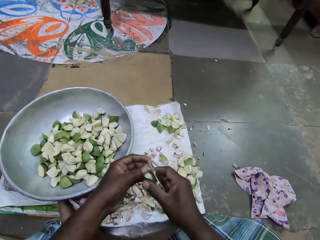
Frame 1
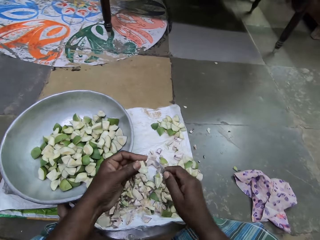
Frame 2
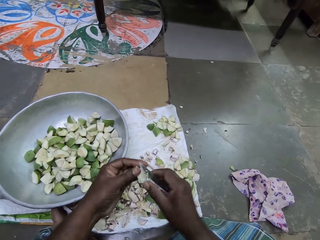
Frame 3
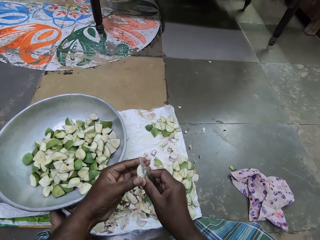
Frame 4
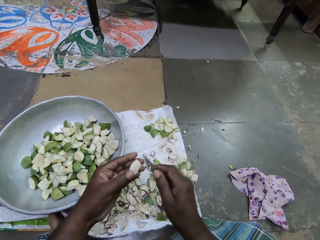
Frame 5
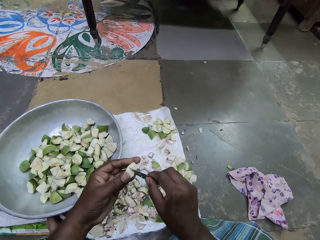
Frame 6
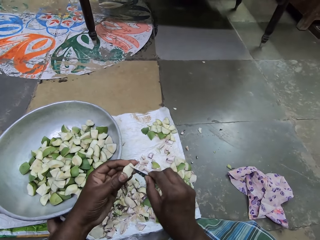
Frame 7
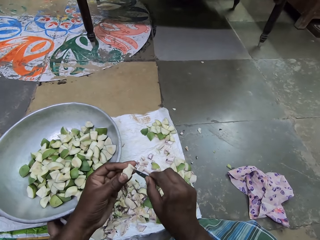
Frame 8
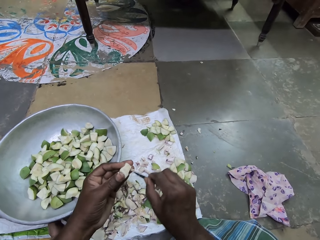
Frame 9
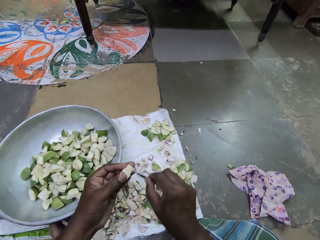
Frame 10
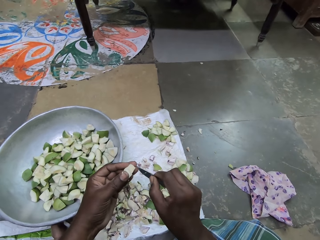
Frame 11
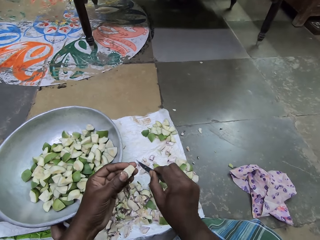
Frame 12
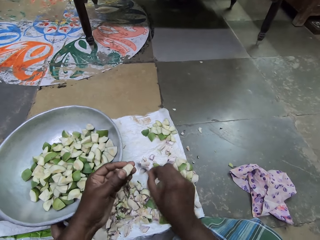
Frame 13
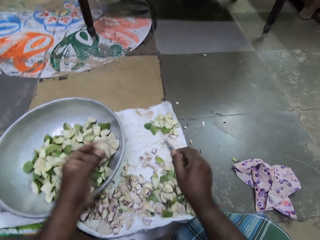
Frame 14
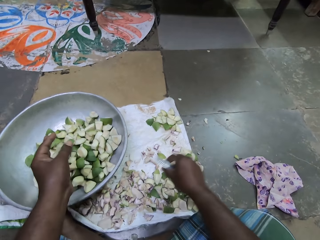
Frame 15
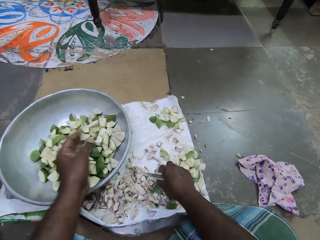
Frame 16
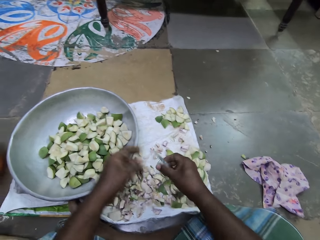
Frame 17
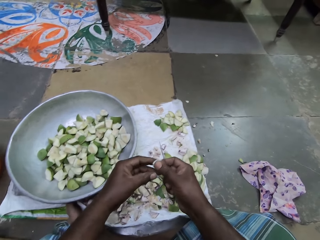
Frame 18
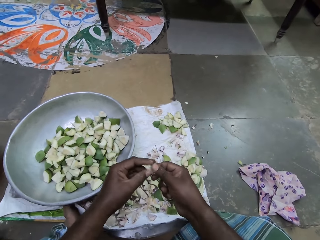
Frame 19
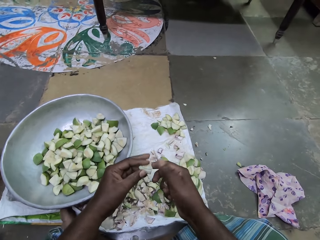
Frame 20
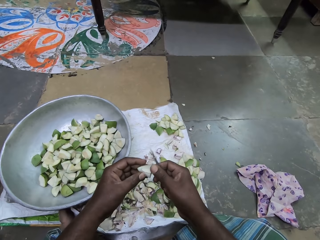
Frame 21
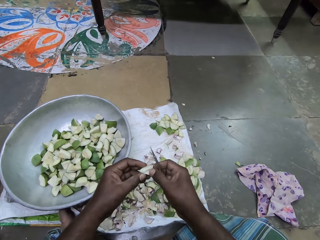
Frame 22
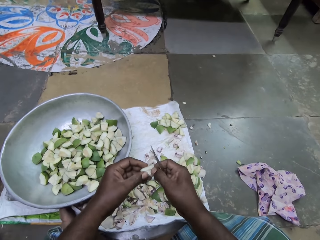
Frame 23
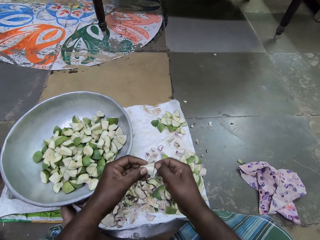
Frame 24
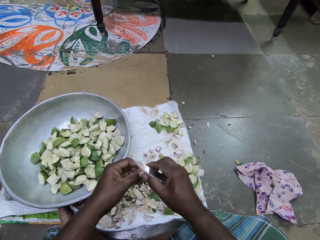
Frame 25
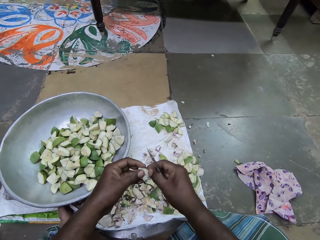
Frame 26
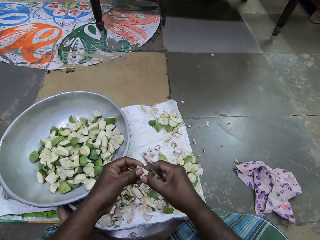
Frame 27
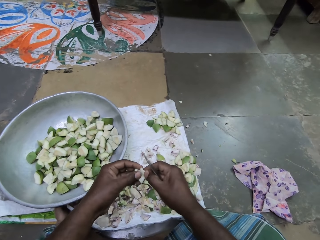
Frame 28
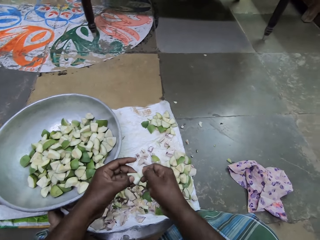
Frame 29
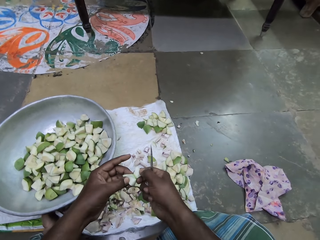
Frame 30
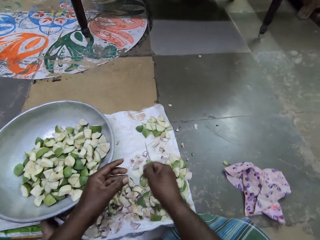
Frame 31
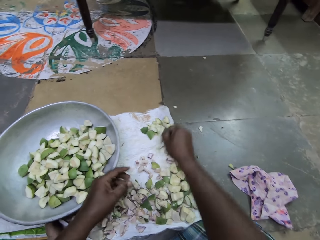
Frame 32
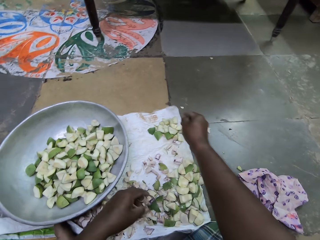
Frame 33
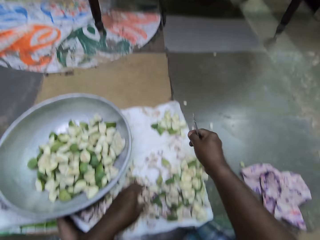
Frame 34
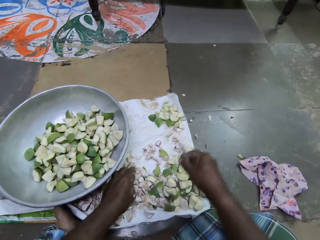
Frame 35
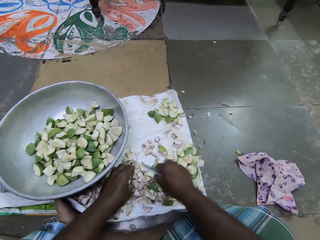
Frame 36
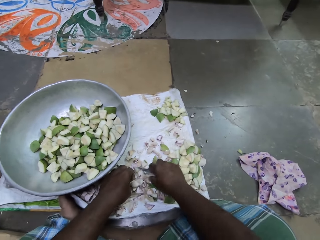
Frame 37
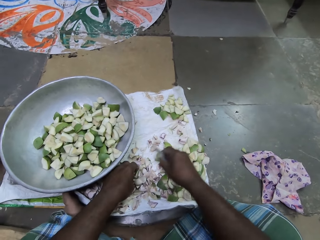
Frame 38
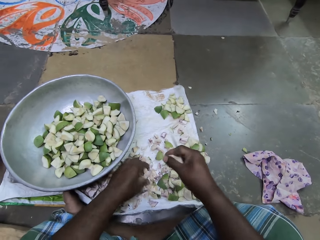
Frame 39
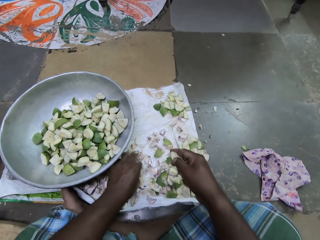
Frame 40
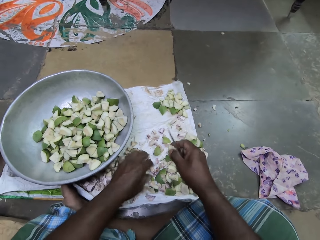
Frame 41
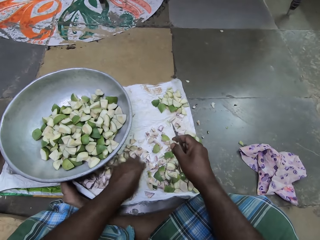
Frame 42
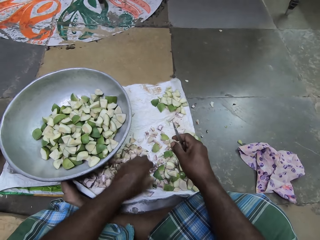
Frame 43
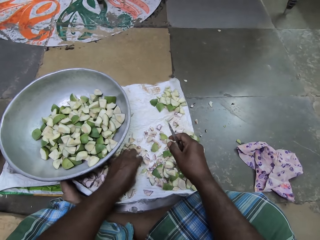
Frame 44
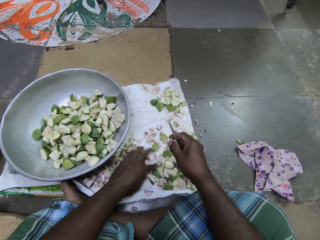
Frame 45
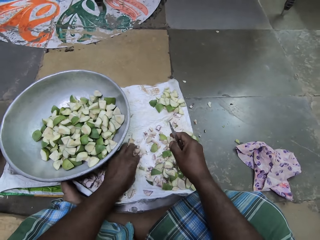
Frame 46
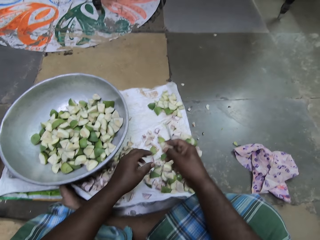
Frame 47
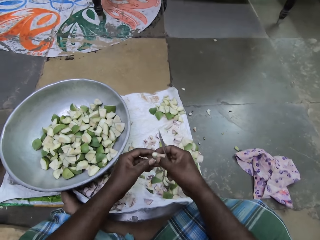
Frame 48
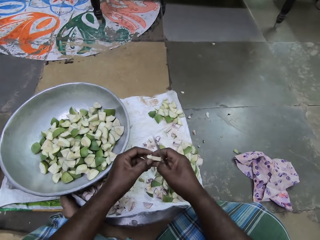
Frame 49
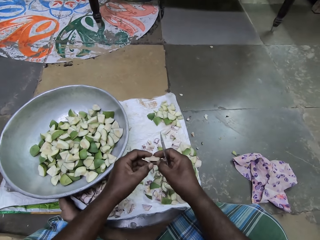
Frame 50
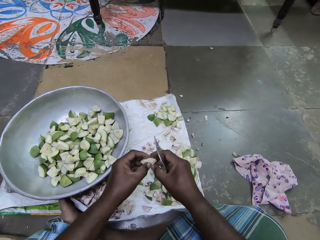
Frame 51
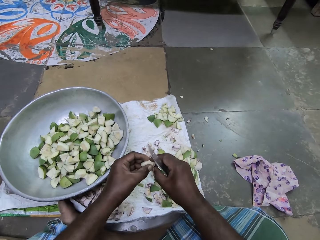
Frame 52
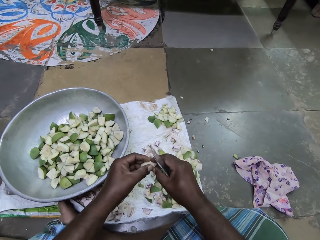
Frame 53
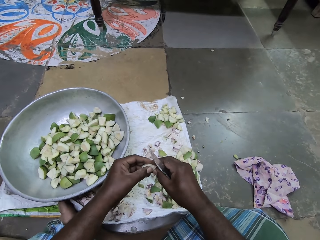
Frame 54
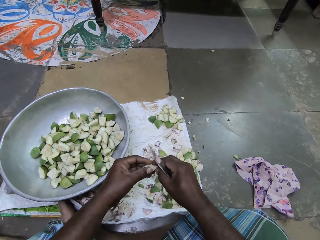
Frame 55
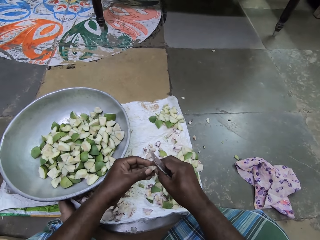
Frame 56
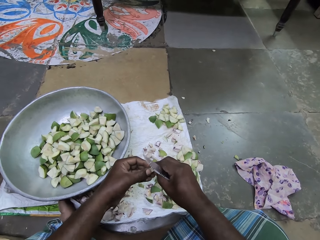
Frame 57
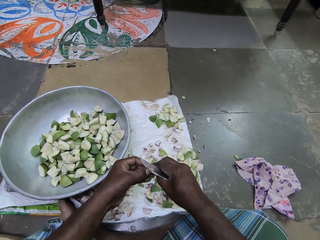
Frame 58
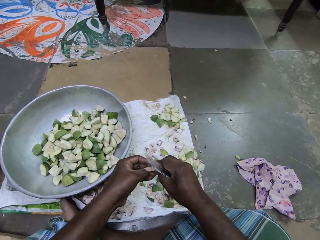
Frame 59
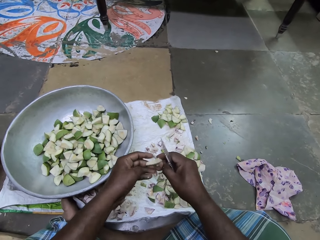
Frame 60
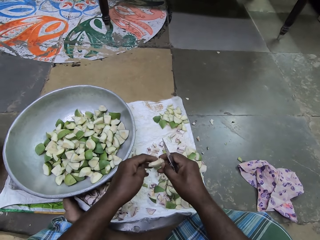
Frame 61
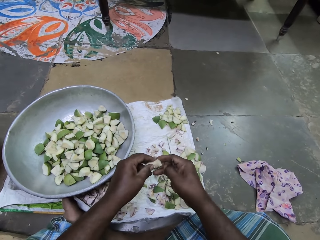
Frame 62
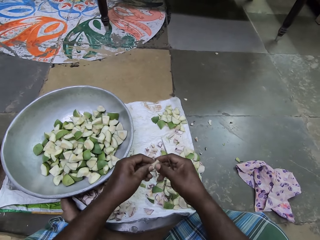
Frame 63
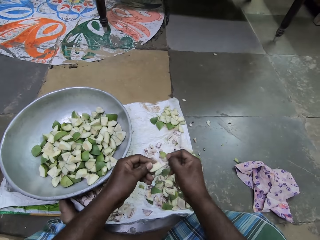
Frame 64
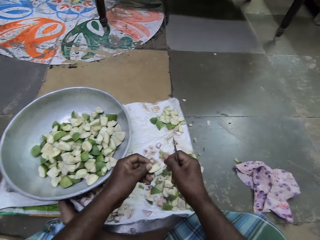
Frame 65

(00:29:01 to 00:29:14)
The camera wearer passes the diced apple to her left hand. She peels the diced apple in her left hand with the knife in her right hand. She scratches with the knife. She drops the diced apple in the pot on the sack on the floor with her left hand. She picks a diced apple on the sack on the floor with her right hand. She passes the diced apple to her left hand. She examines the diced apple in her left hand with her right hand. She passes the diced apple to her right hand. She drops the diced apple on the sack on the floor with her right hand. She picks a diced apple on the sack on the floor with her right hand. She moves some diced apple on the sack on the floor with her left hand. She peels the diced apple in her right hand with her left hand.

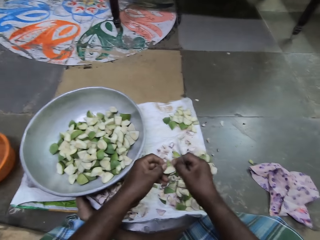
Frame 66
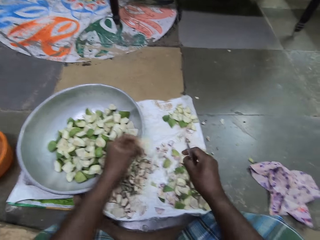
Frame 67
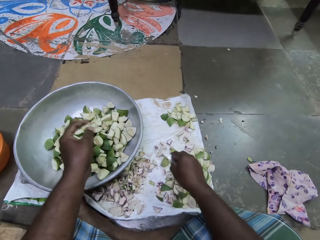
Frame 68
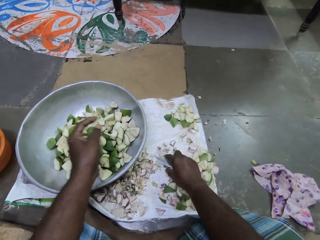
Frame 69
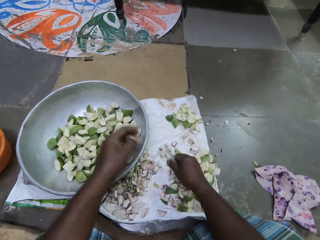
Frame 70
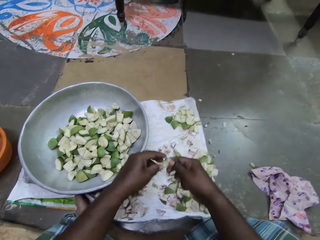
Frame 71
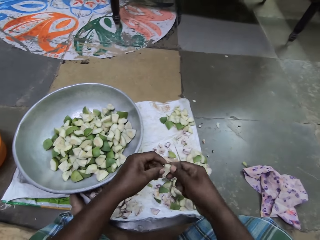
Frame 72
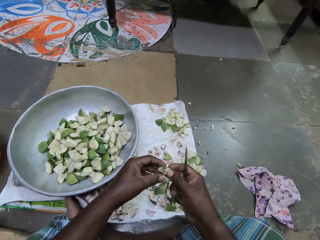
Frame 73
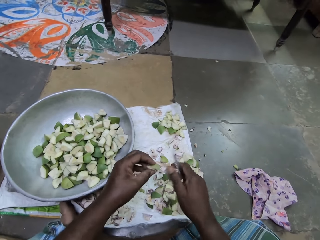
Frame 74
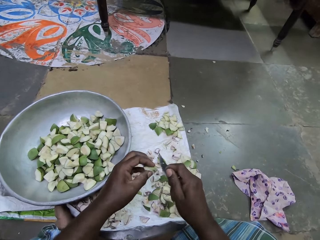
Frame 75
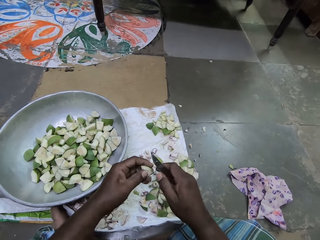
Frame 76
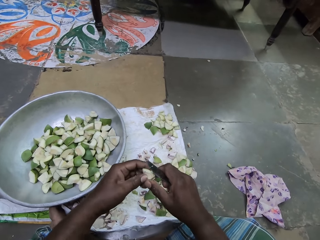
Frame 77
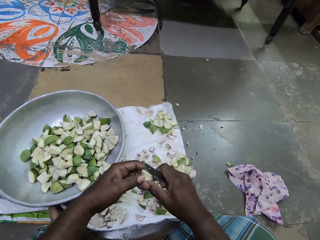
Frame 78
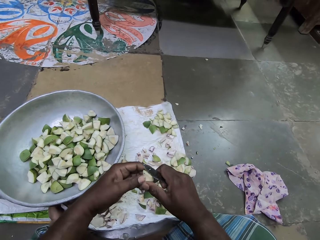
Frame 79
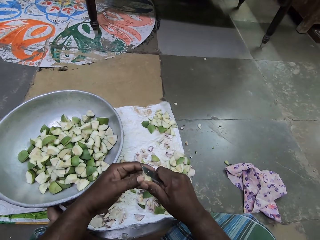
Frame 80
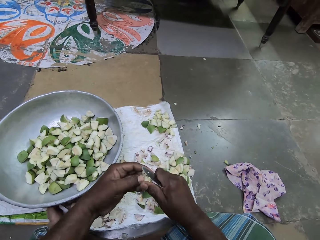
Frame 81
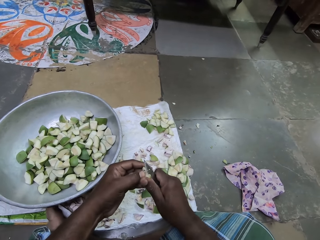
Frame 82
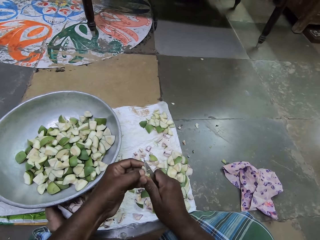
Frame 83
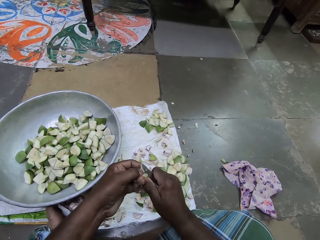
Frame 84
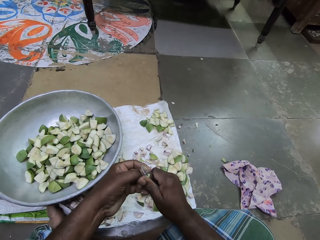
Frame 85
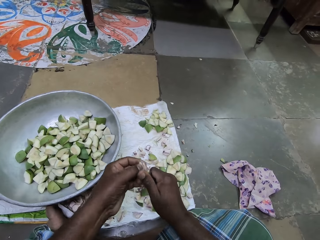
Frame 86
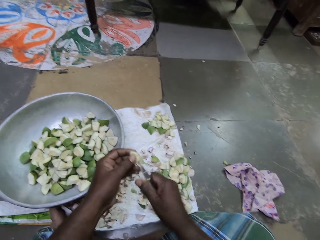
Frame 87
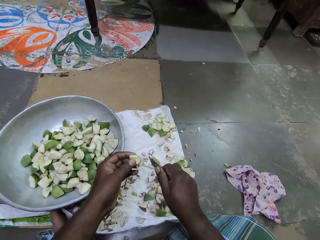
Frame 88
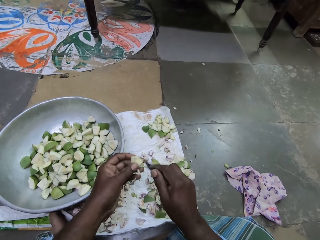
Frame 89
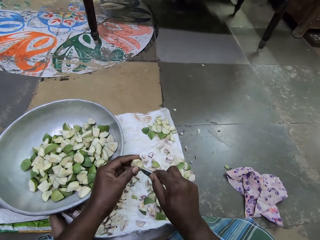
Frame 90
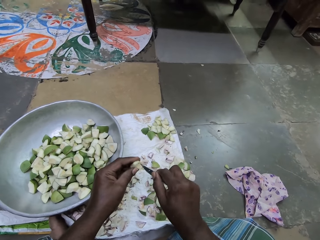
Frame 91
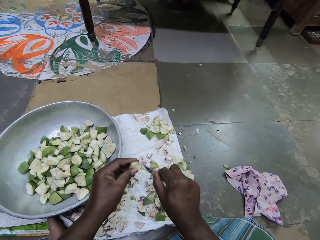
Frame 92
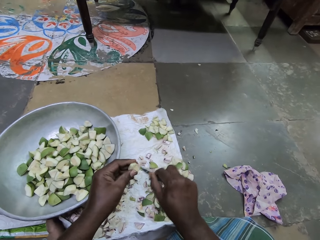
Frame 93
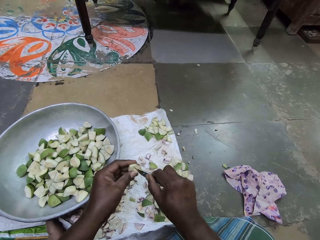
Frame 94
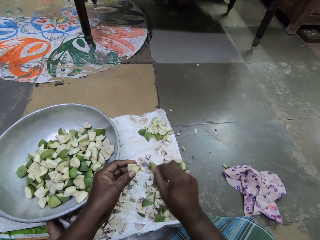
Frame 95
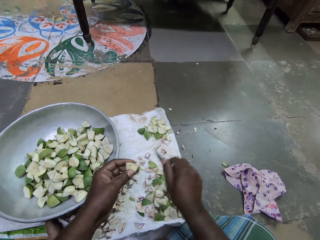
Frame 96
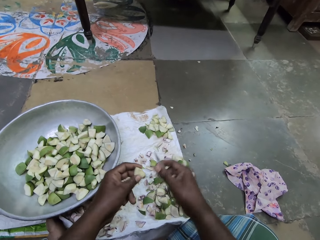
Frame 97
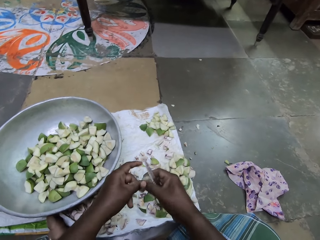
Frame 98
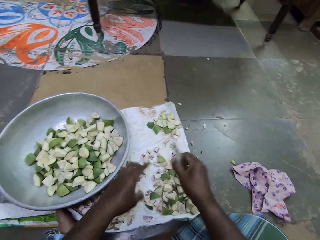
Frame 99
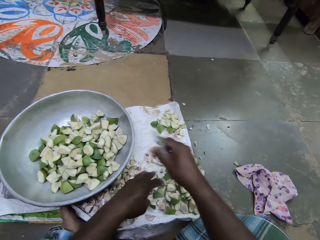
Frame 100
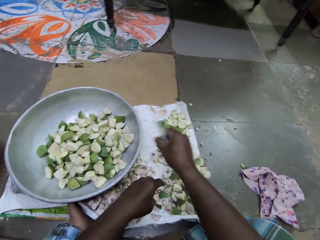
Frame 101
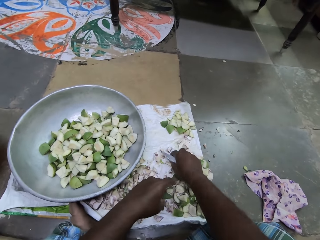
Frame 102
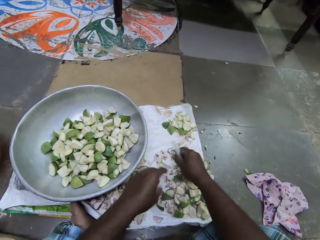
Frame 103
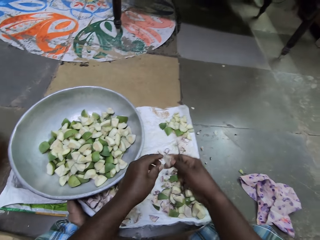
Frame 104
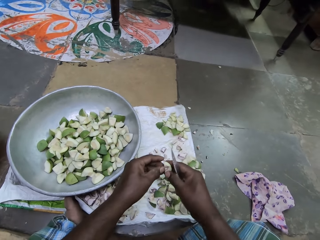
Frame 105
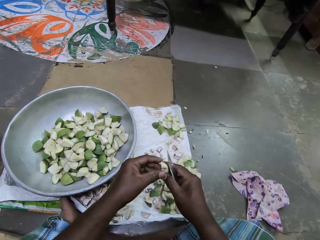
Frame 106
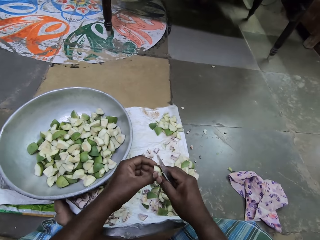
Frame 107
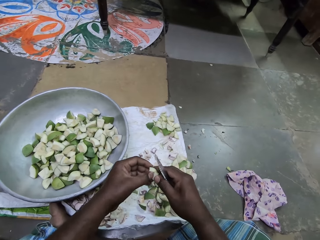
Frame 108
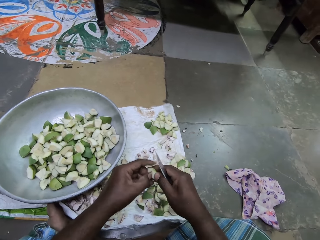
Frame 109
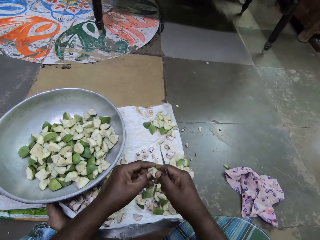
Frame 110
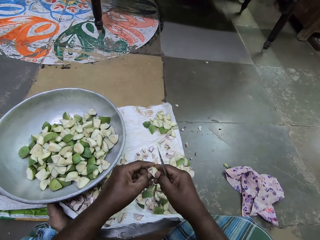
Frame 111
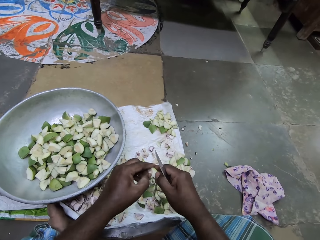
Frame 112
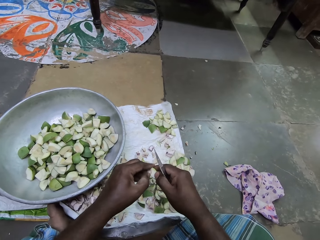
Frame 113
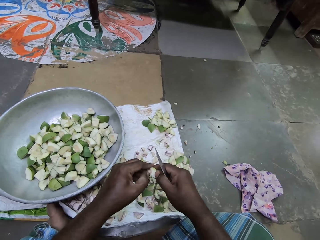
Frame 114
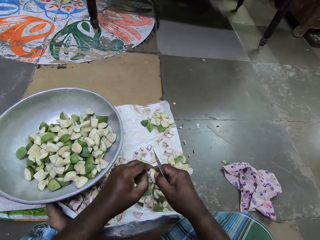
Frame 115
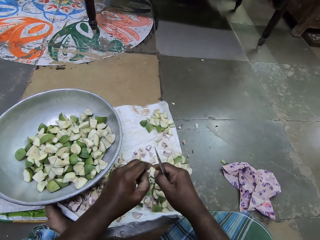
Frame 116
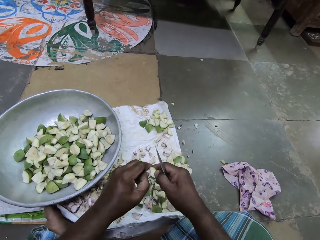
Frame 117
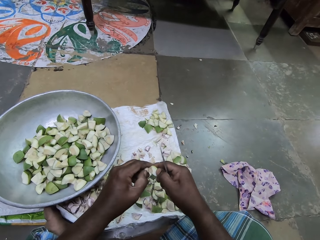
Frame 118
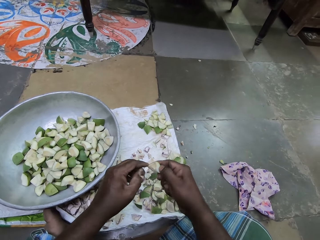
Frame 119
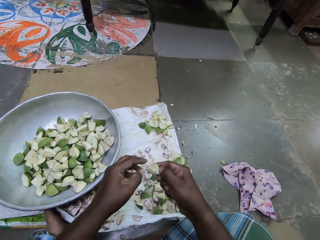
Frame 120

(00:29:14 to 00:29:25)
The camera wearer drops the diced apple in the pot on the sack on the floor with her left hand. She picks a diced apple on the sack on the floor with her right hand. She passes the diced apple to her left hand. She cuts the diced apple in her left hand with the knife in her right hand. She peels the diced apple in her left hand with the knife in her right hand. She scratches with the knife. She passes the diced apple to her right hand. She drops the diced apple in the pot on the sack on the floor with her right hand. She picks a diced apple on the sack on the floor with her right hand. She peels the diced apple in her right hand with her left hand.
